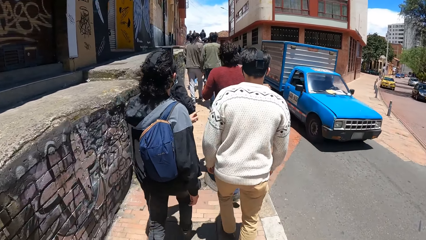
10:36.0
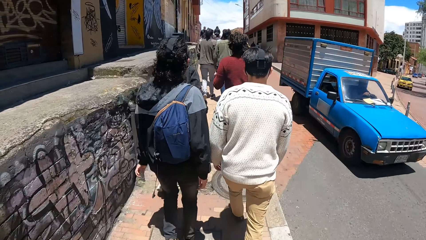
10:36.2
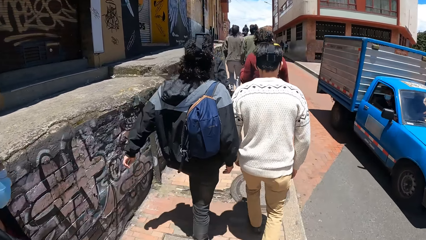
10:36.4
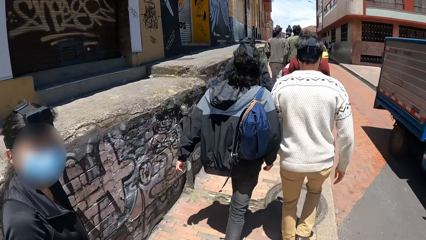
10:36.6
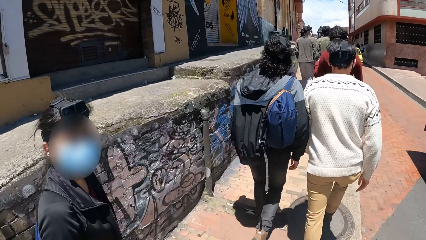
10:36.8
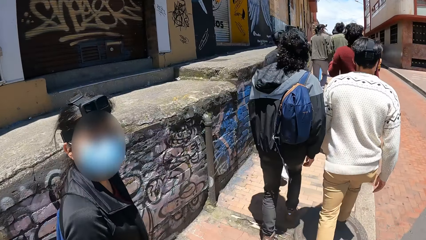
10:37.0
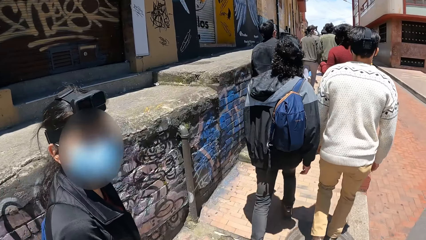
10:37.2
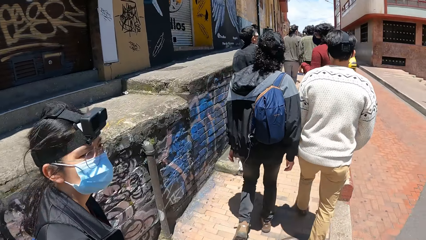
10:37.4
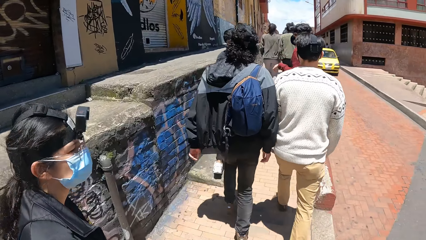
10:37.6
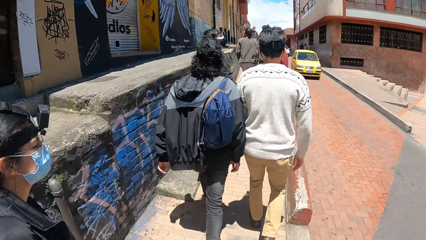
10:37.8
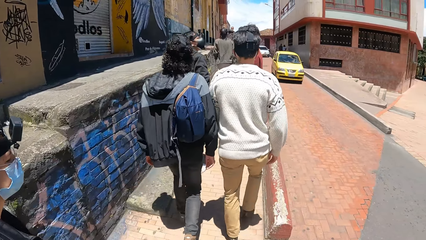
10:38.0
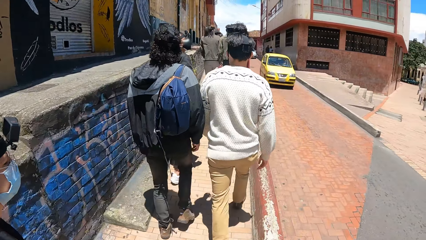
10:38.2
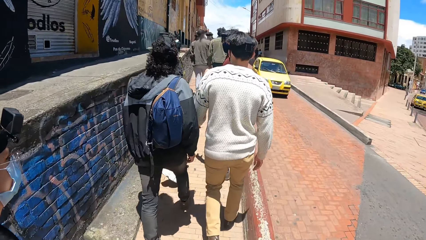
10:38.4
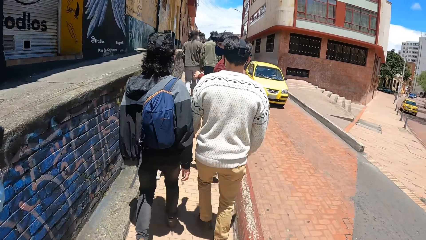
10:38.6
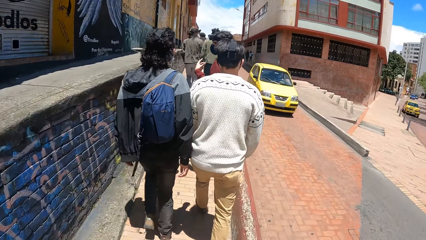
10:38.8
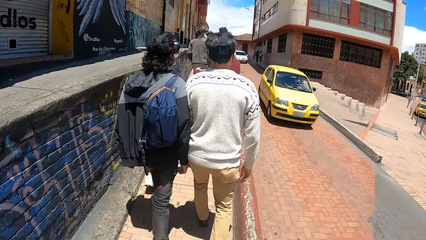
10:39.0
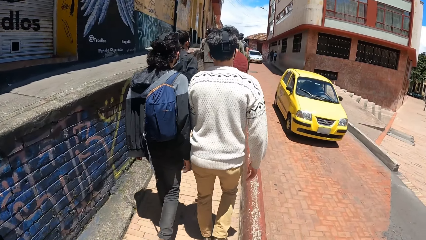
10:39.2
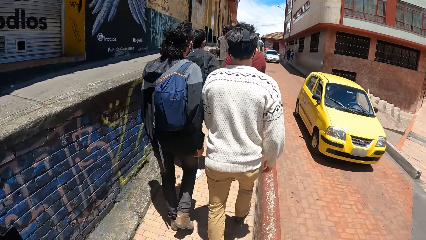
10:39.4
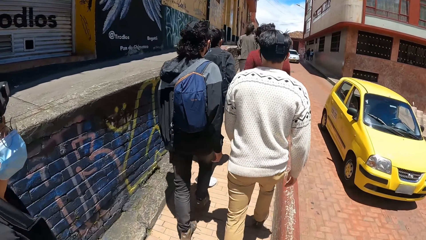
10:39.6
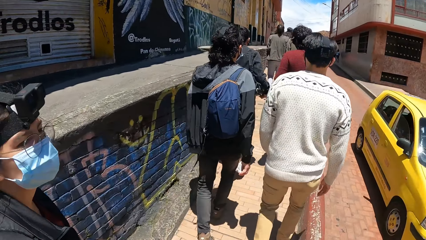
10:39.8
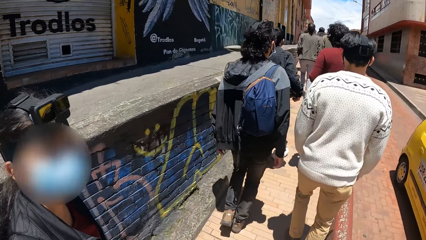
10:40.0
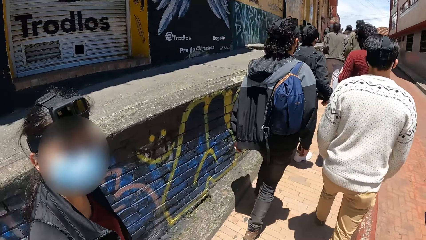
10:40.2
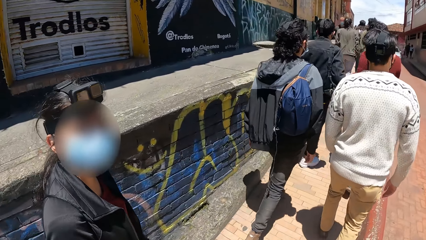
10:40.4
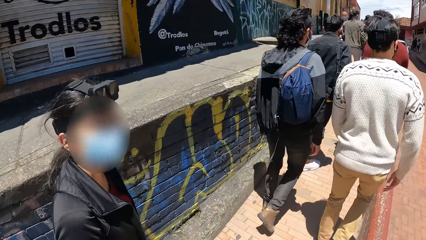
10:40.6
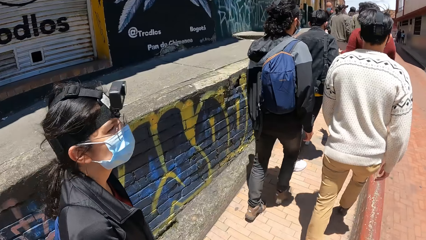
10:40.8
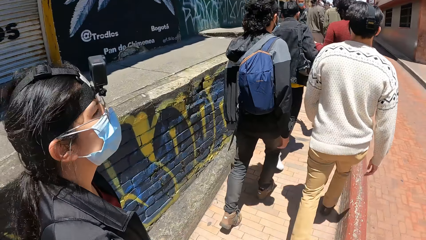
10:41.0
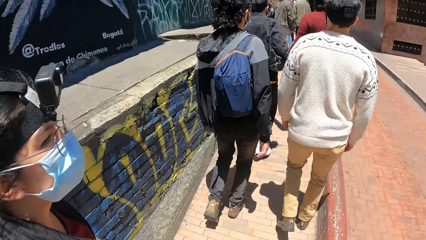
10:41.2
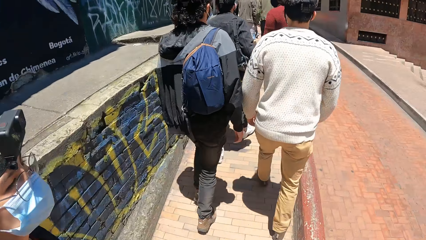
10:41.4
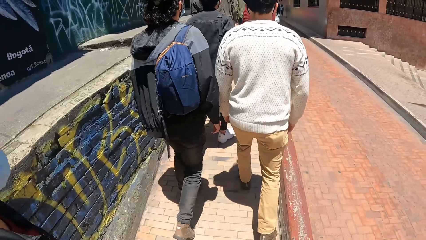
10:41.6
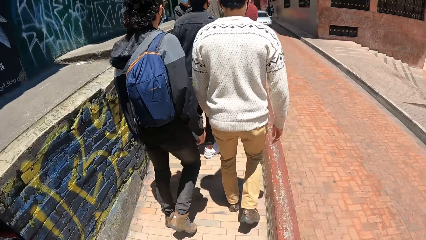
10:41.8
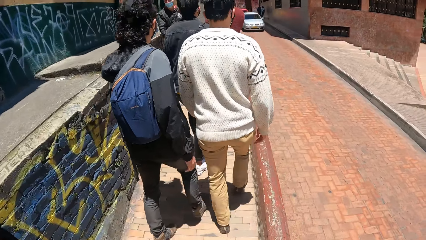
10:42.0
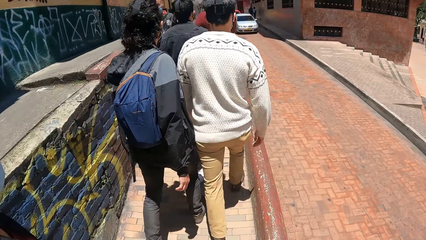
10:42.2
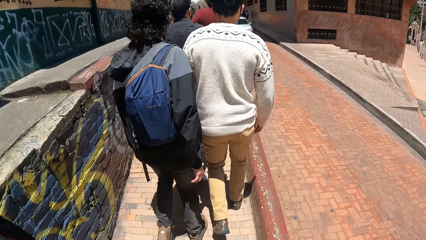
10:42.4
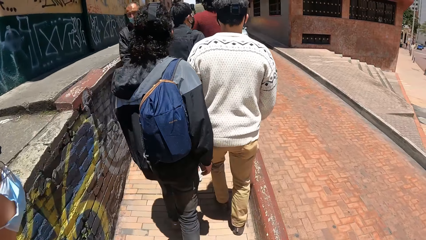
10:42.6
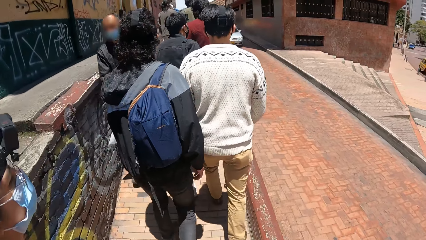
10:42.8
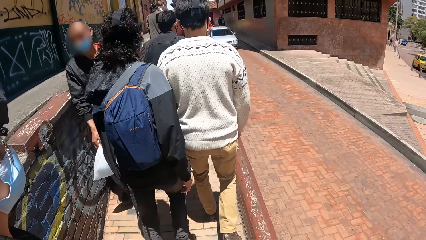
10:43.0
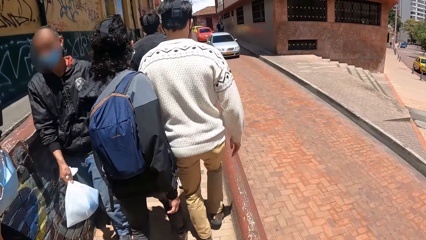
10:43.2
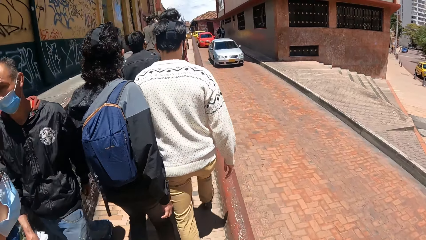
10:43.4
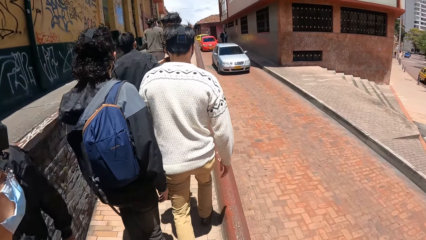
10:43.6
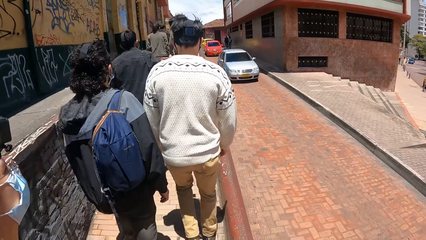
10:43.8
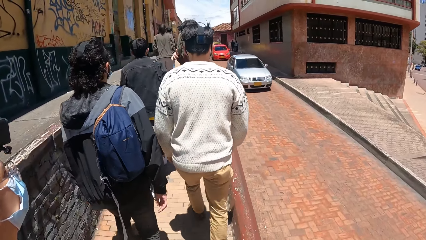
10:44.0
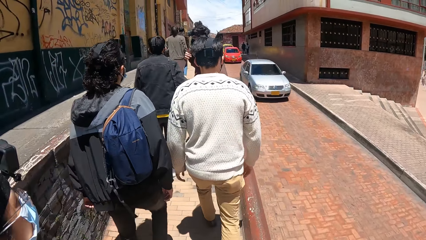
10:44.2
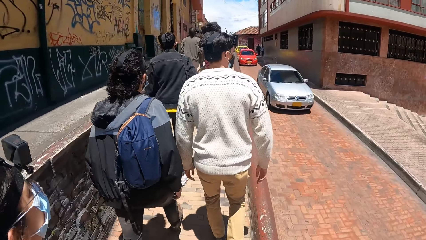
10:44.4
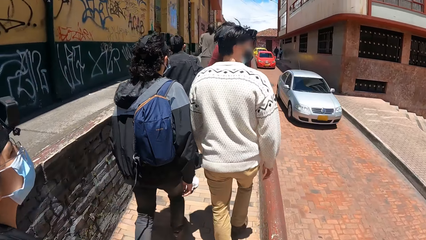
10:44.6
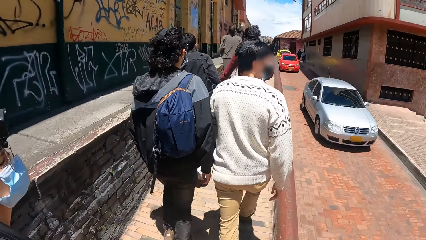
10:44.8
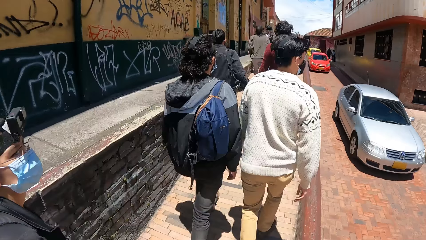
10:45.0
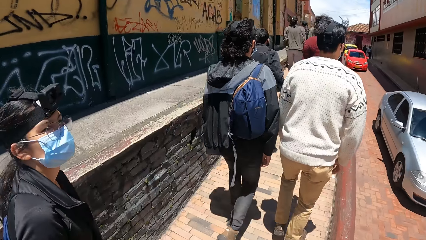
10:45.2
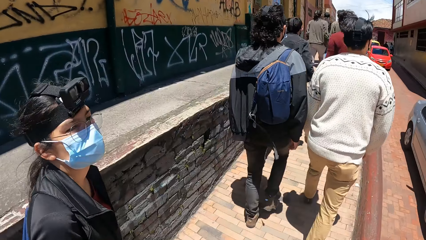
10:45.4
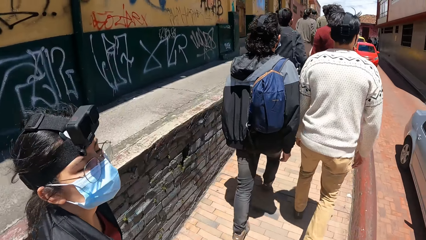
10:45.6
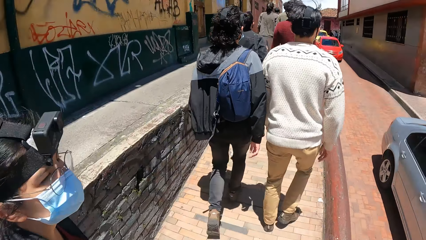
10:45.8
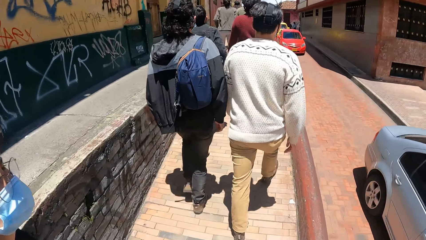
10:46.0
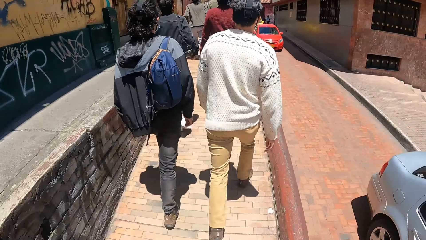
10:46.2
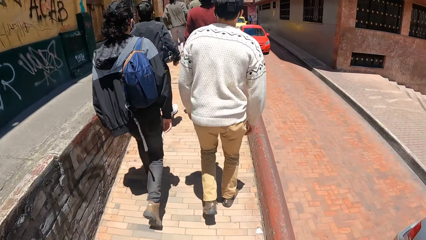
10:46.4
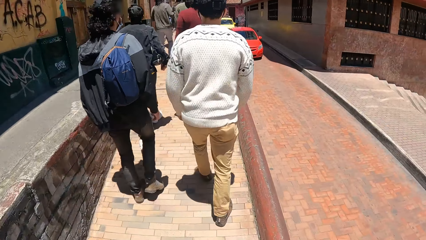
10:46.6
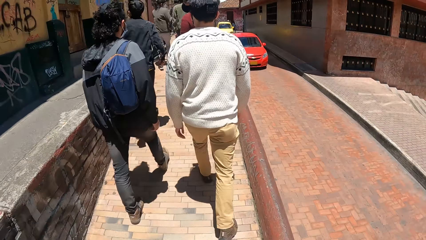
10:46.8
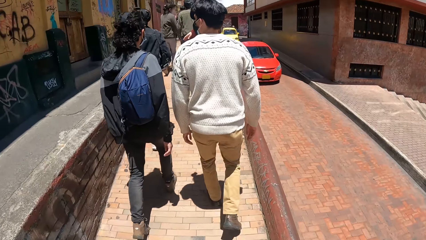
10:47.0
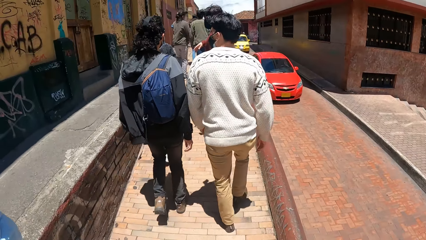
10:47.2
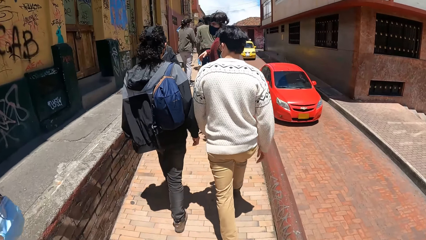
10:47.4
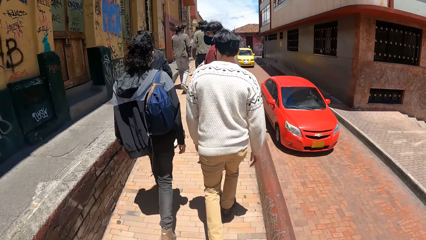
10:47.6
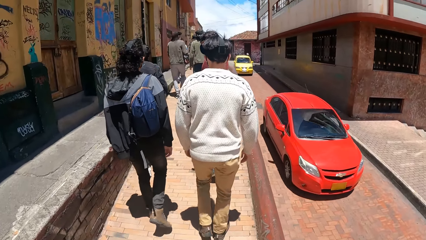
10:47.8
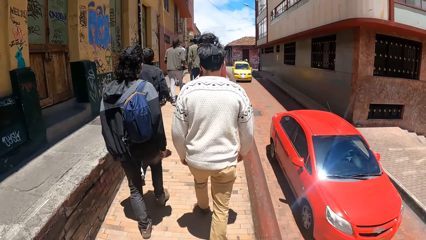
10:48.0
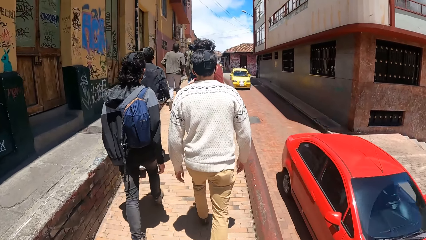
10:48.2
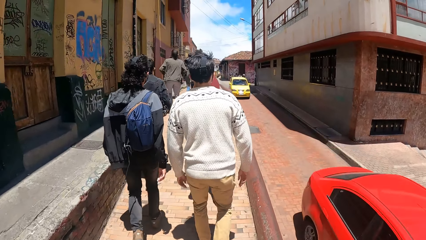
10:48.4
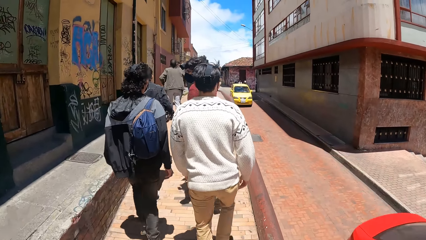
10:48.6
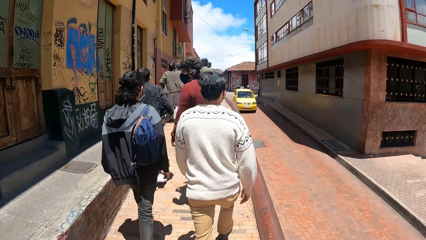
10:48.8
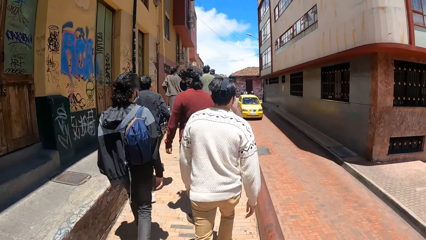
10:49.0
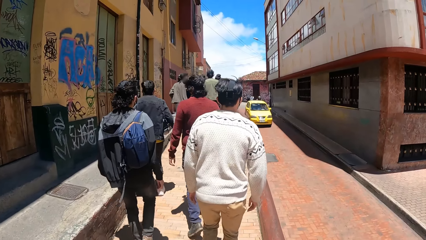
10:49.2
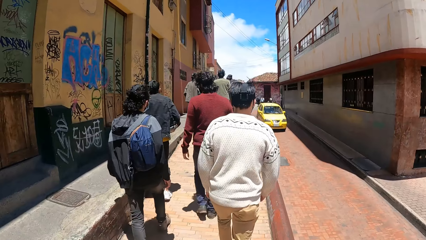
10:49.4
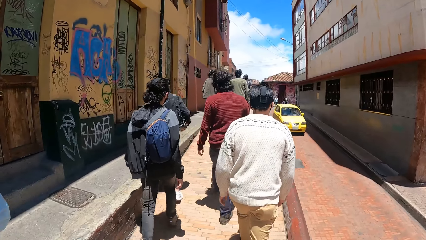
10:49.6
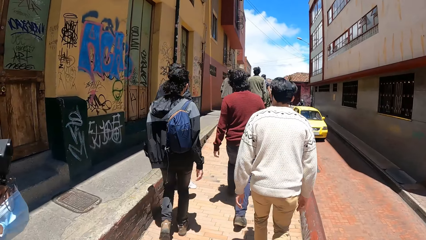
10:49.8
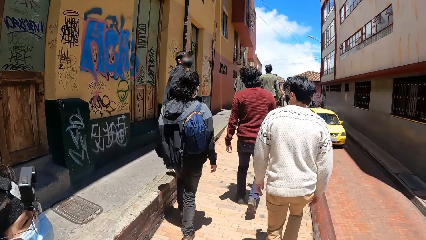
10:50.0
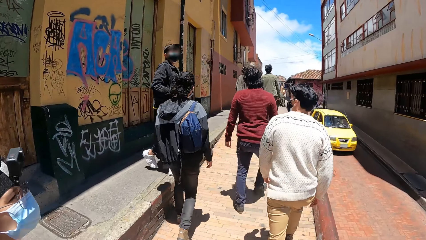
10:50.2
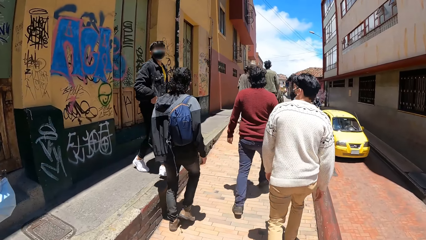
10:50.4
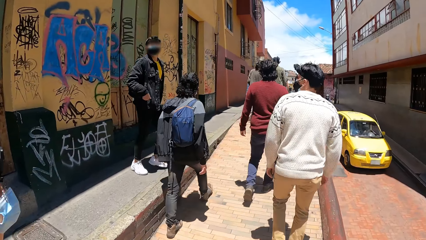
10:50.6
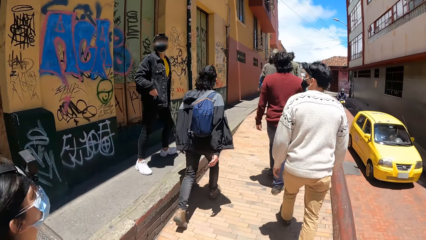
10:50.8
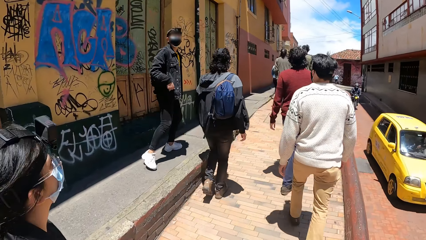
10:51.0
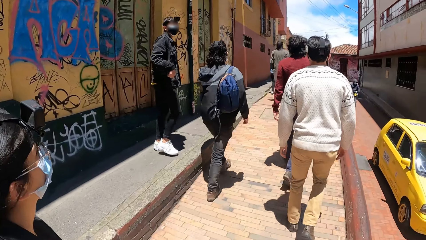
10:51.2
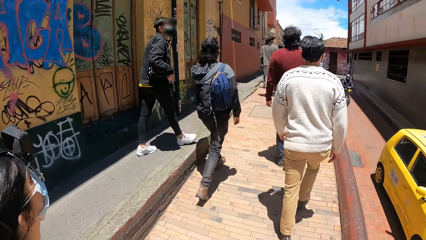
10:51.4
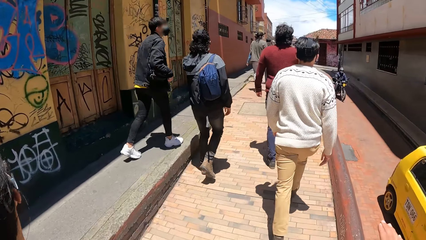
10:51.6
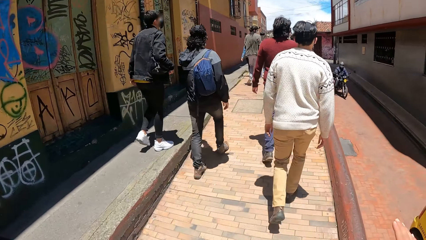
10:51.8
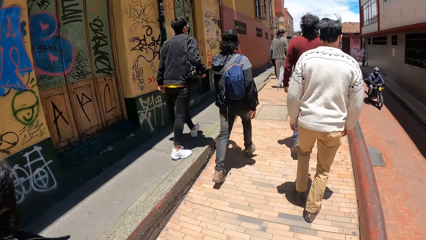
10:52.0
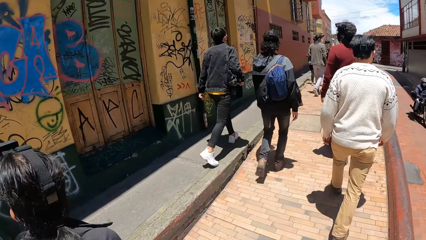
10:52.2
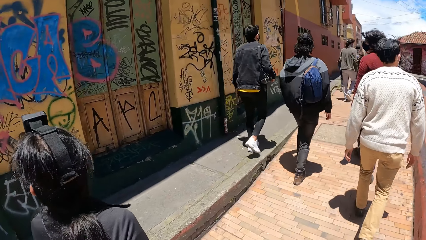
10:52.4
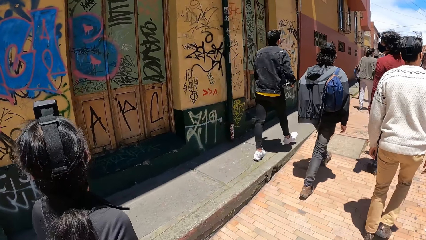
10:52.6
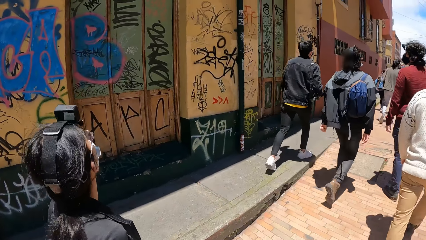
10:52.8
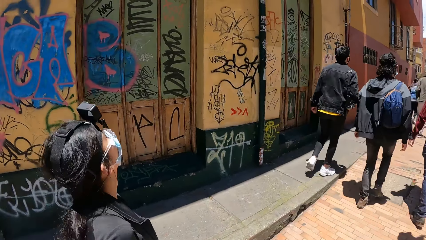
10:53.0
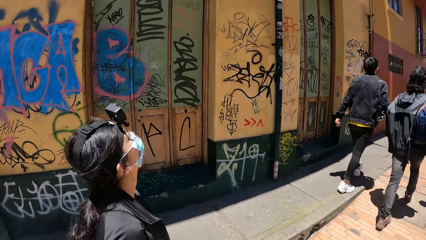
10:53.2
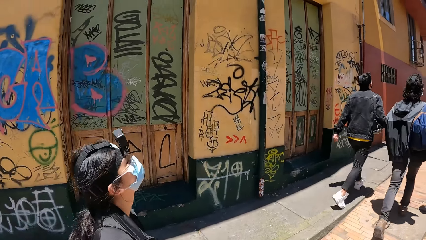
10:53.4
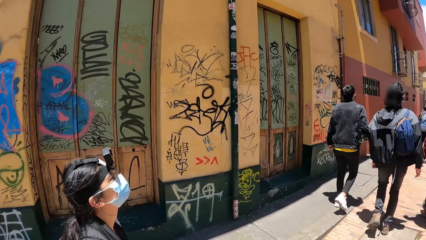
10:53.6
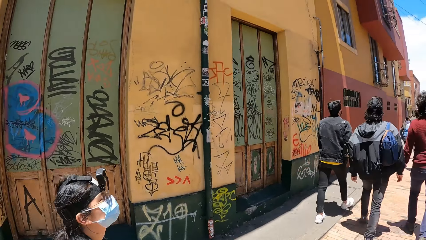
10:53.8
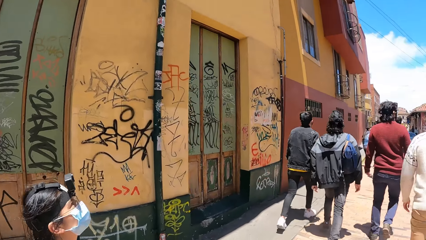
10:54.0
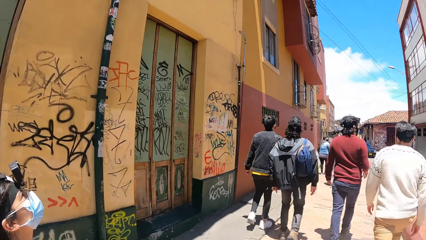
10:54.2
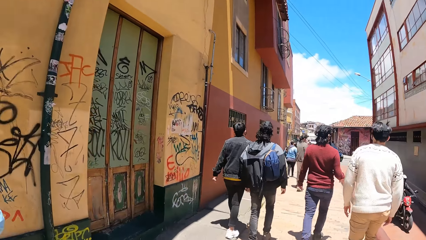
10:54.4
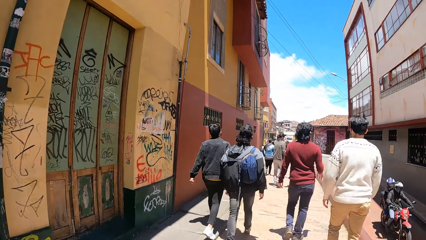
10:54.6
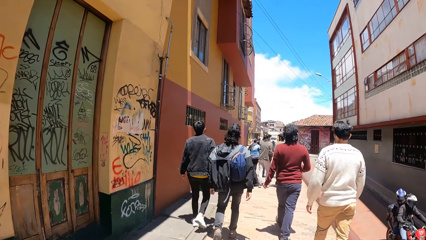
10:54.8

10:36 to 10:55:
A woman interacts with the camera wearer. The woman walks on the sidewalk. The camera wearer talks with the woman. They walk around. They walk around again.
